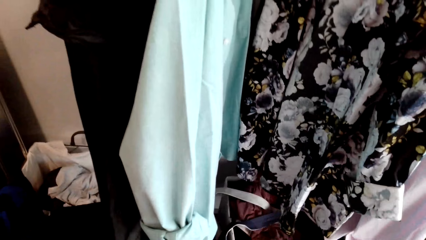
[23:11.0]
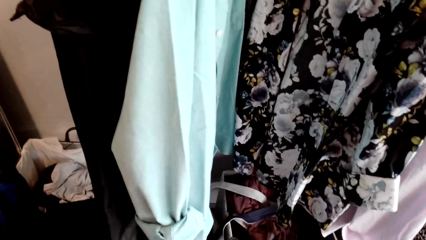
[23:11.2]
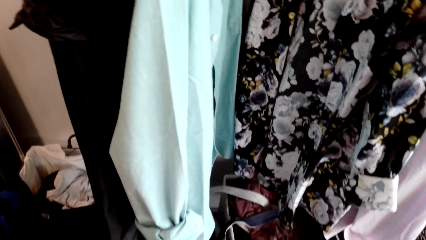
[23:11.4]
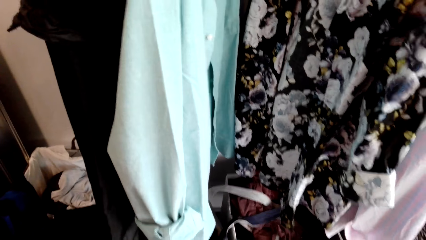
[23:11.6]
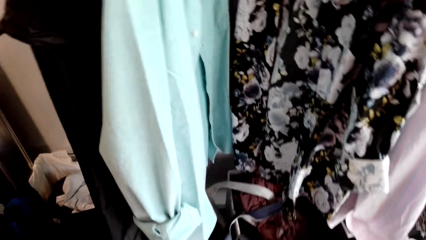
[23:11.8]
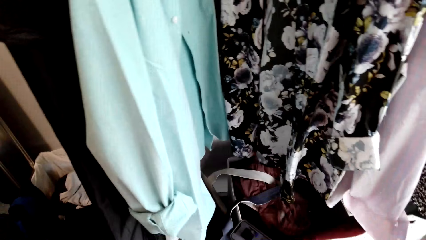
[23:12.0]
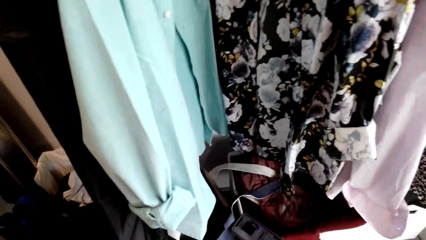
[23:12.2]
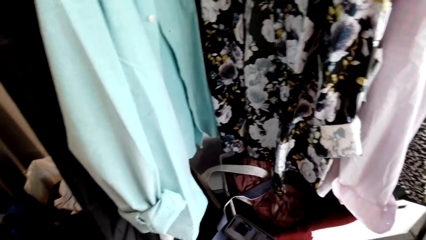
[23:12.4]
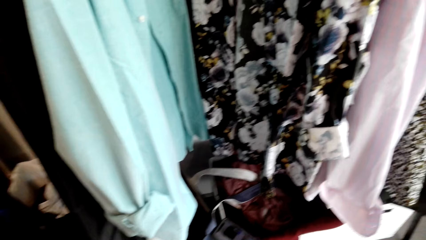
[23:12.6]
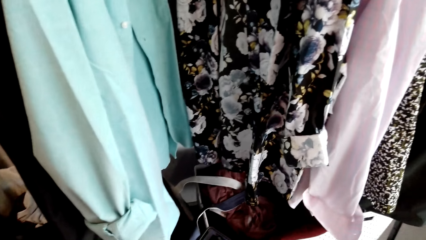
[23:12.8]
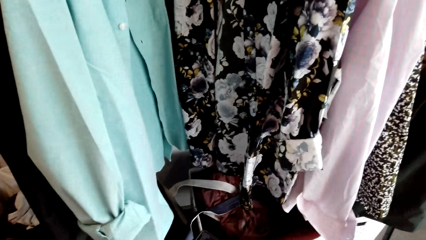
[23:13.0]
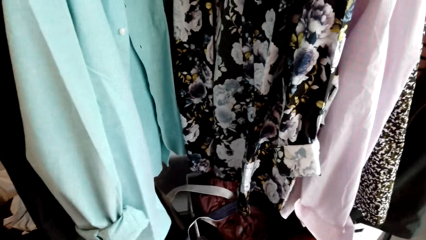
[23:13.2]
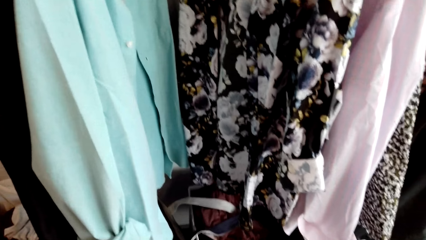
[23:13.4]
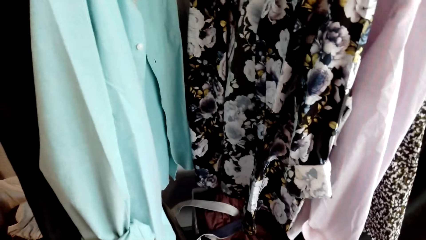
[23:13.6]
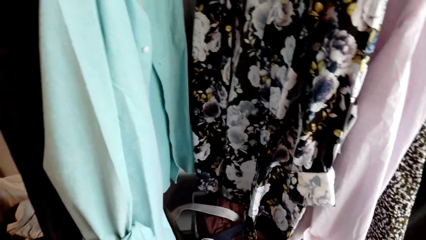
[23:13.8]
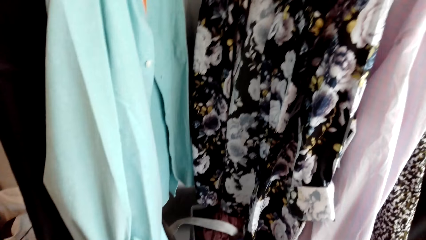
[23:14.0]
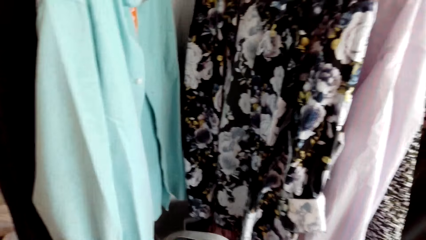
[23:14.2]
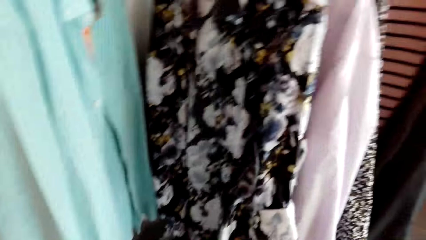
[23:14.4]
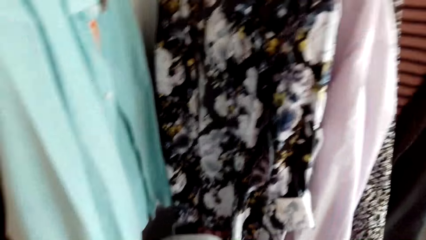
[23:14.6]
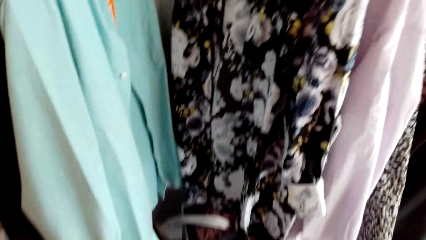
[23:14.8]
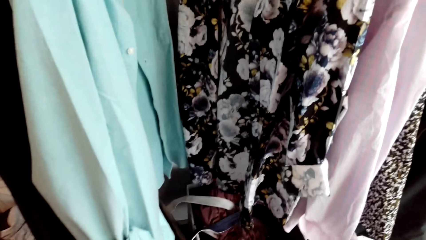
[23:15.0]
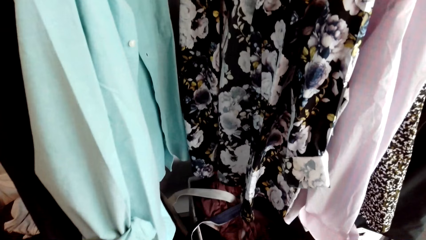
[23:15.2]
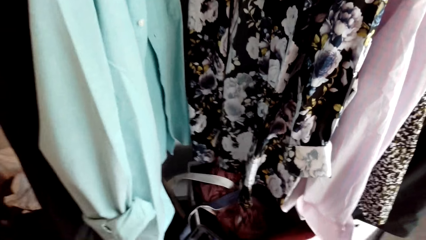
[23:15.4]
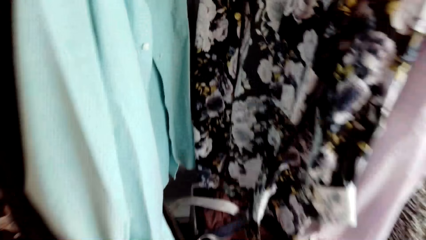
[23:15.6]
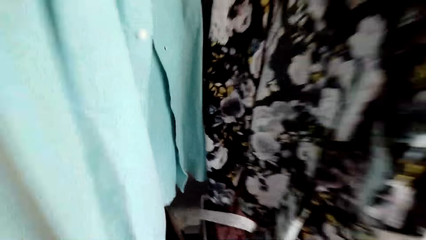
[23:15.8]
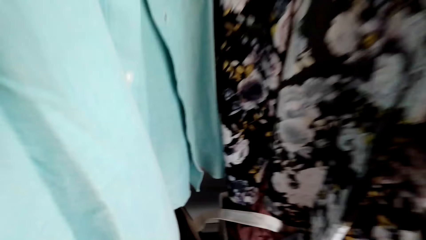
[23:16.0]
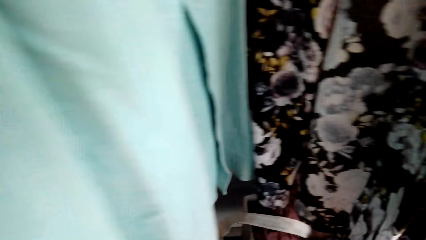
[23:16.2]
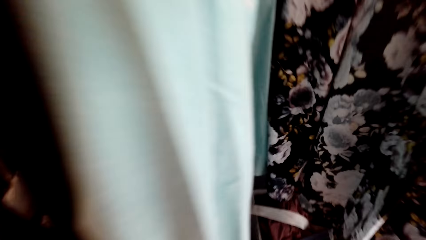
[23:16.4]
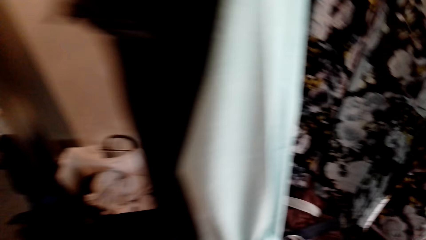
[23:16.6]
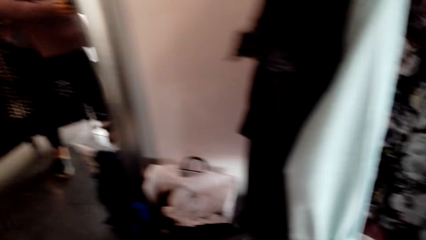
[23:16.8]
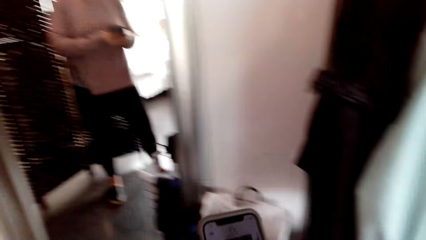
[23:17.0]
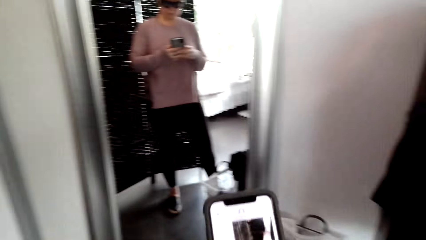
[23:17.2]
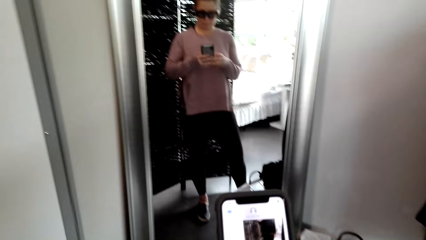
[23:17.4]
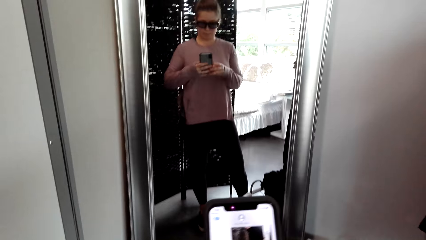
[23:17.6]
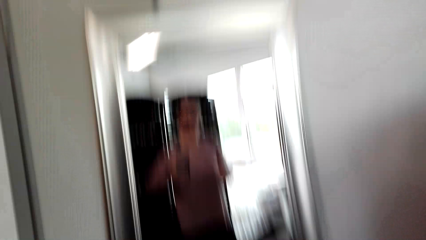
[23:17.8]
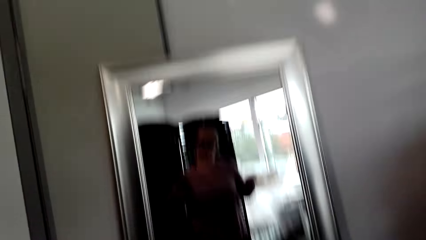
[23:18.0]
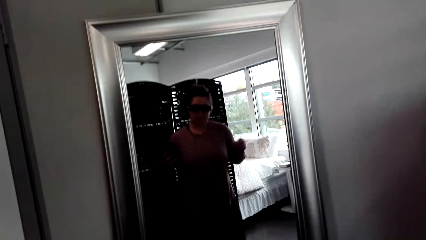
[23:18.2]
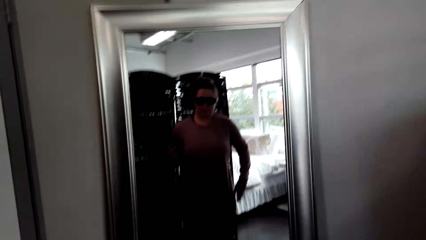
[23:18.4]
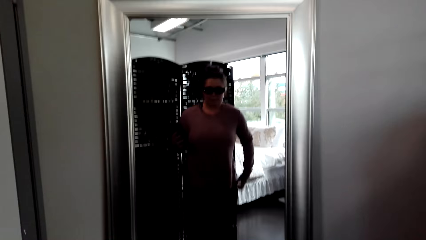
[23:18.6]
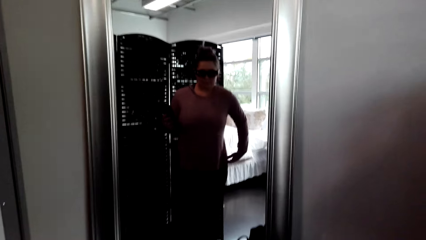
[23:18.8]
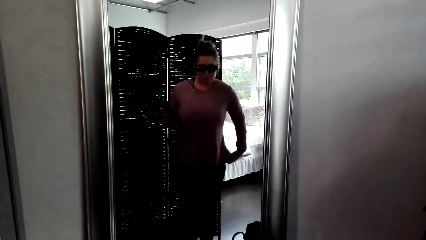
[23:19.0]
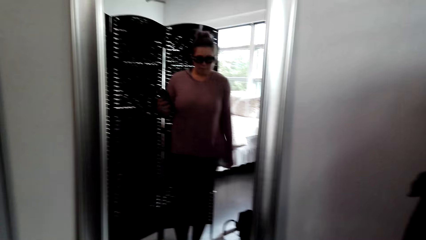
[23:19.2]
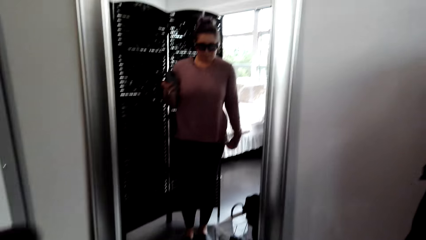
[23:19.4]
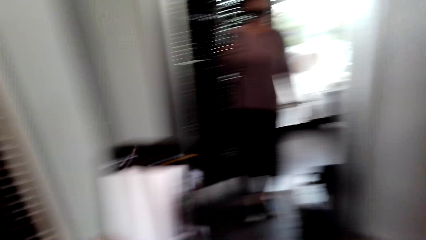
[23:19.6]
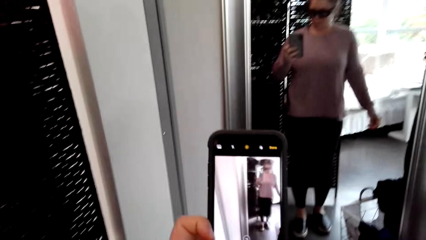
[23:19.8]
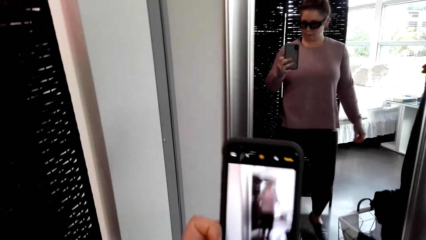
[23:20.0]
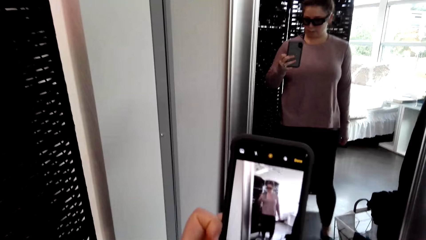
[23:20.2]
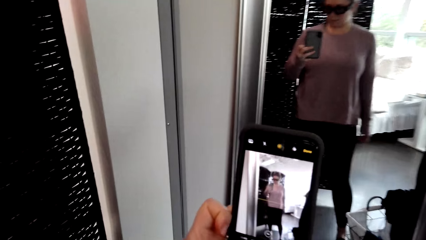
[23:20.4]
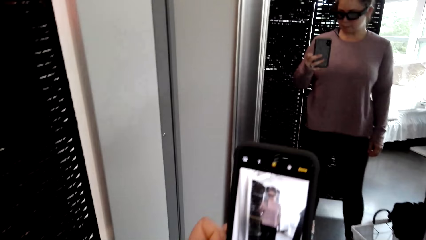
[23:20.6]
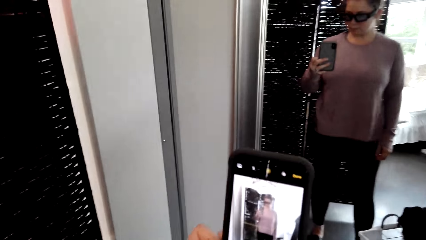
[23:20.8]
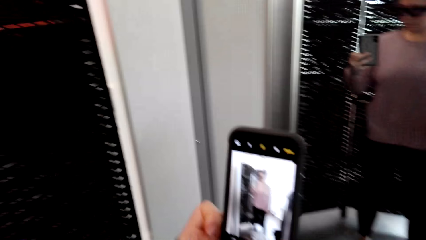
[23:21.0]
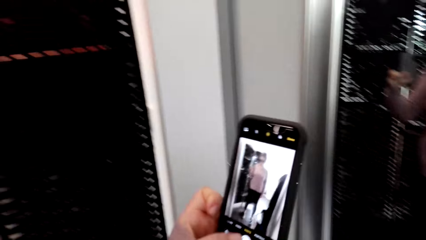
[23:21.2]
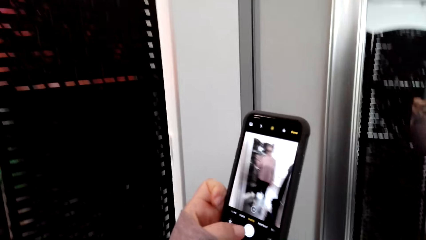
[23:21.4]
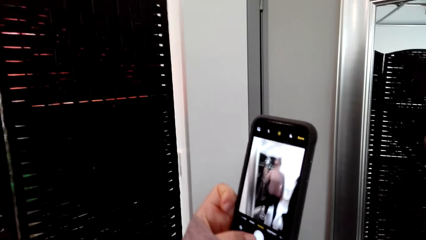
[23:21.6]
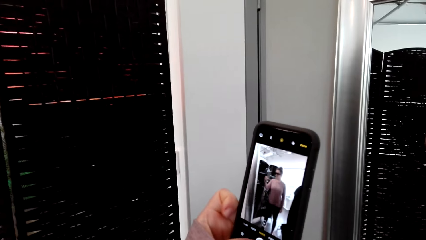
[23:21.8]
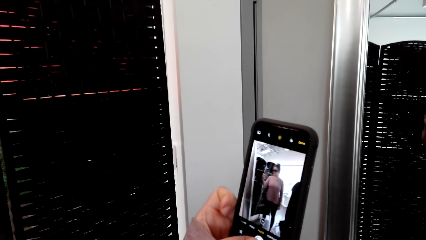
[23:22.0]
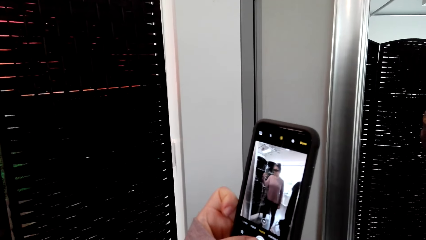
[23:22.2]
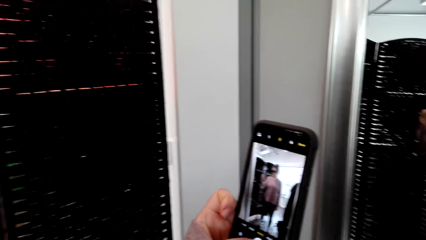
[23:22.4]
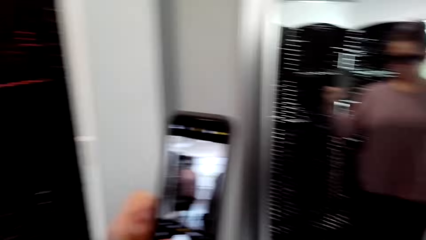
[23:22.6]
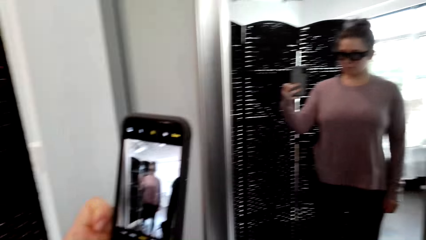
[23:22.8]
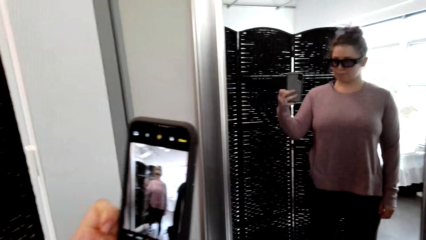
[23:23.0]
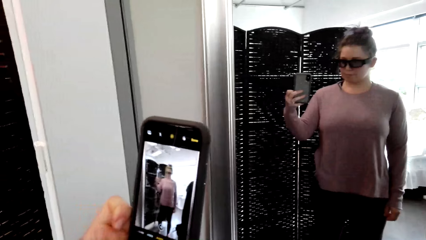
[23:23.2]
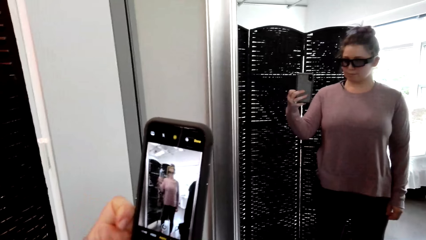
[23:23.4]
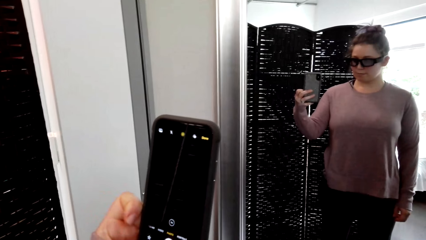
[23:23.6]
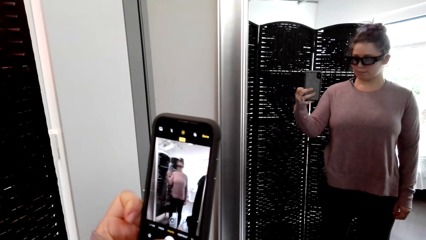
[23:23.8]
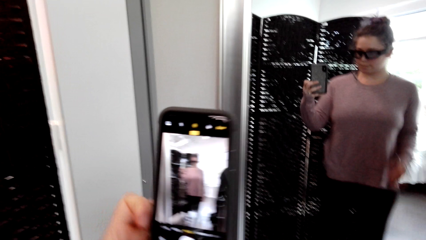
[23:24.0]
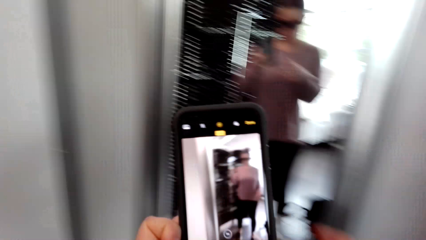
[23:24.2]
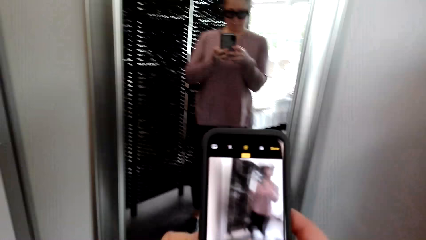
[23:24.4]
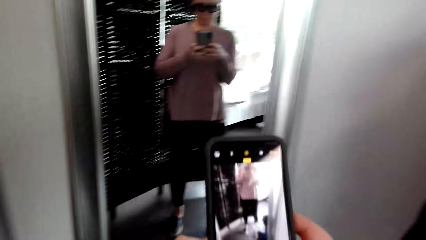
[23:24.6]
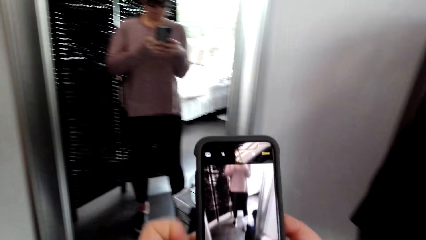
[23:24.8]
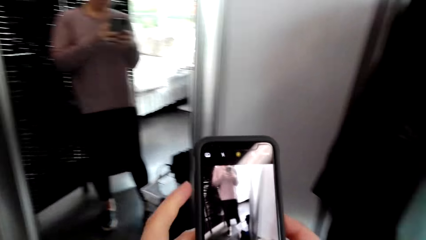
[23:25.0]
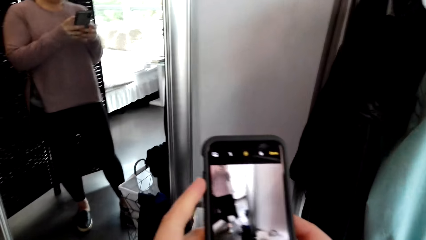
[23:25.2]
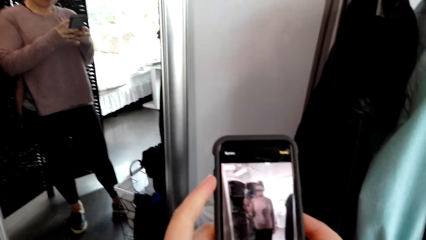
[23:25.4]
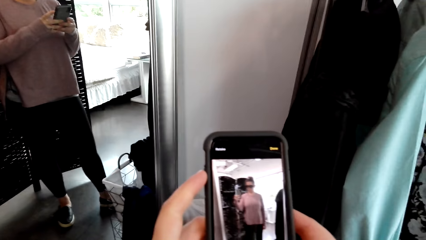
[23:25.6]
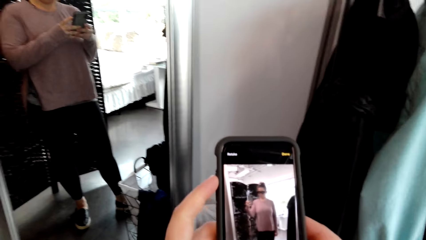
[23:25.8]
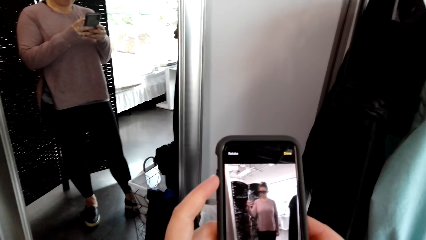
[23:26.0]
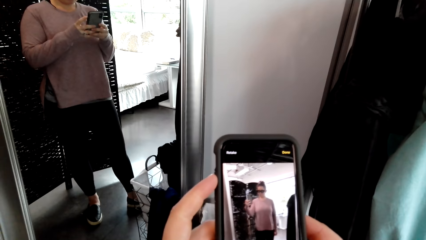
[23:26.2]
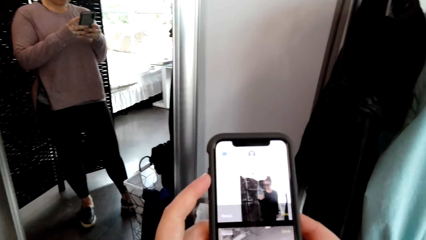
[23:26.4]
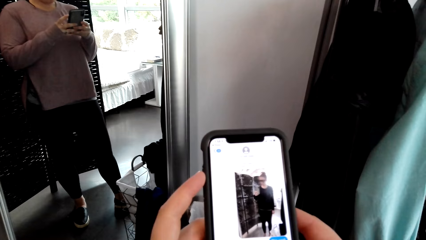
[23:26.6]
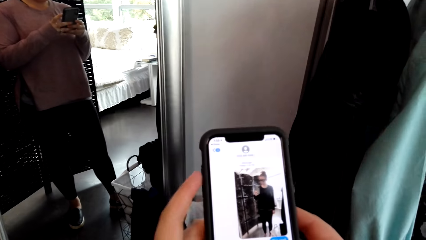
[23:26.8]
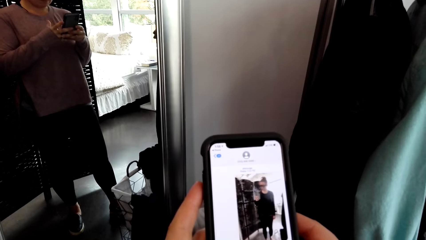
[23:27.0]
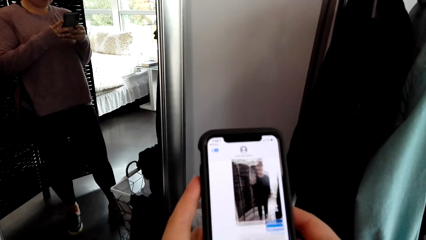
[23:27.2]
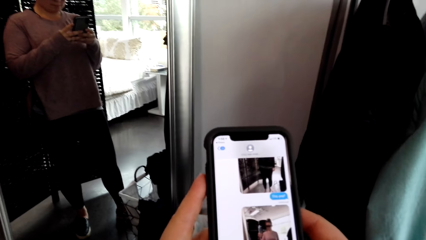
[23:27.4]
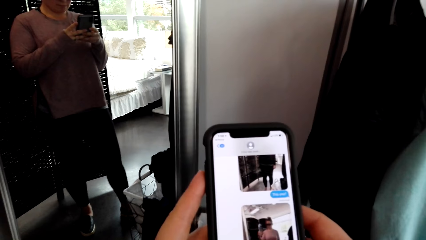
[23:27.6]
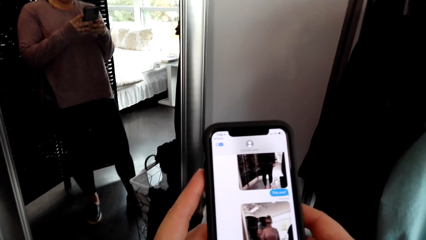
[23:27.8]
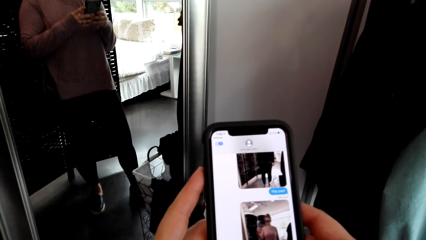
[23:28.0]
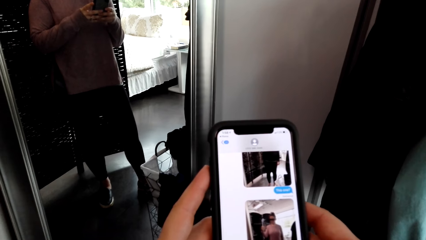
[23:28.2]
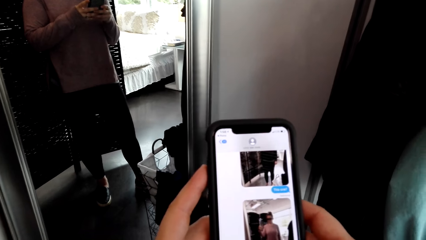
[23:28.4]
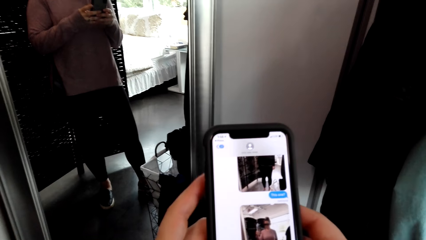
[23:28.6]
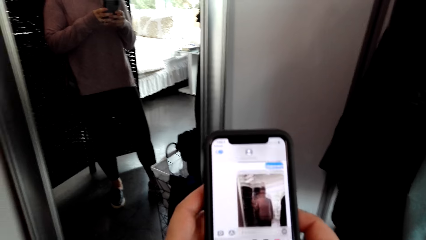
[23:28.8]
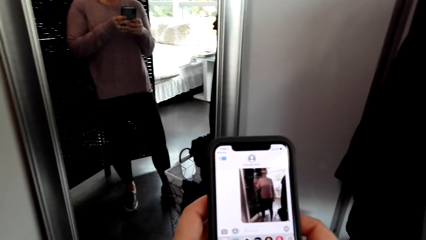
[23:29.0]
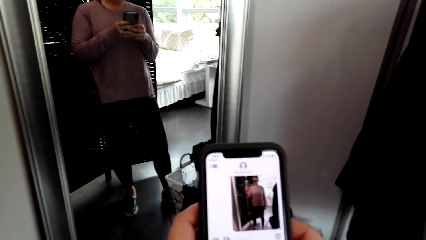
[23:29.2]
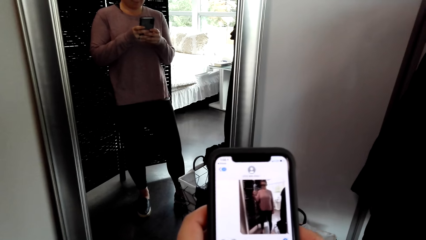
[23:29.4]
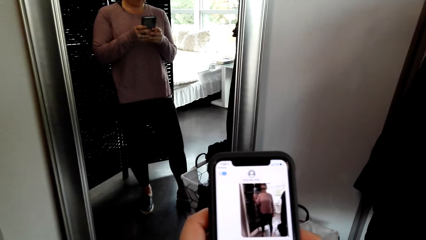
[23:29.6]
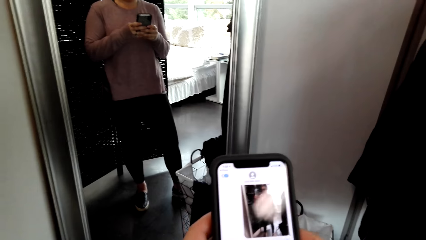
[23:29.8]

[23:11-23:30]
The camera wearer holds the phone in the hand. She looks at herself in the mirror. She makes a step. She continues taking a picture with her phone. She holds the phone in the hand. She scrolls the phone.
